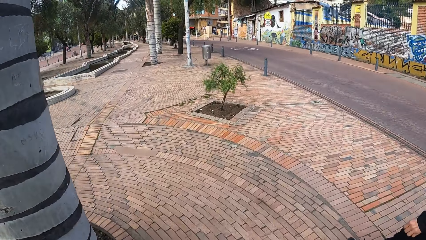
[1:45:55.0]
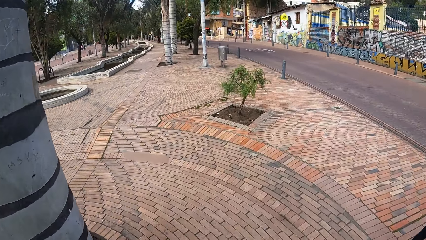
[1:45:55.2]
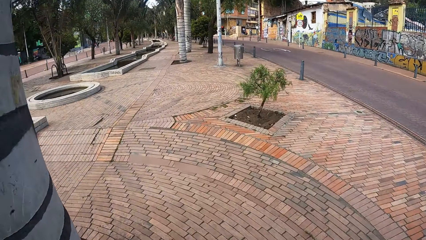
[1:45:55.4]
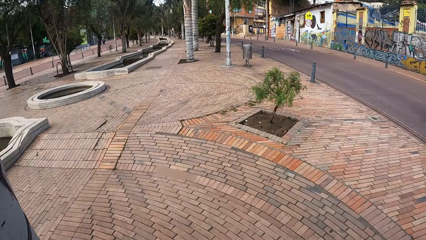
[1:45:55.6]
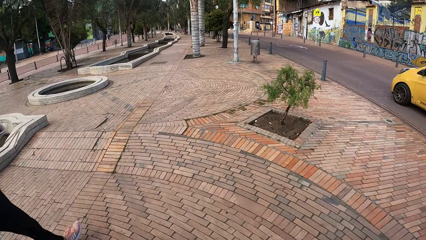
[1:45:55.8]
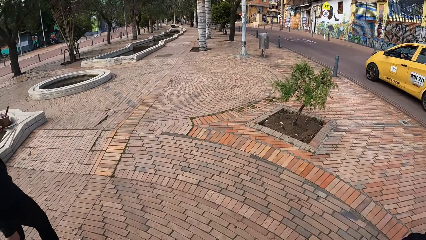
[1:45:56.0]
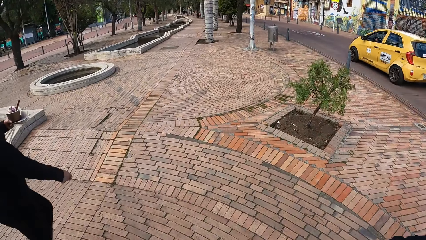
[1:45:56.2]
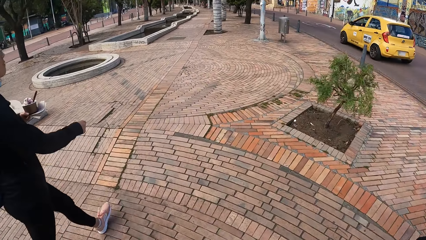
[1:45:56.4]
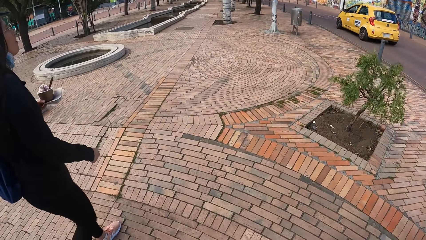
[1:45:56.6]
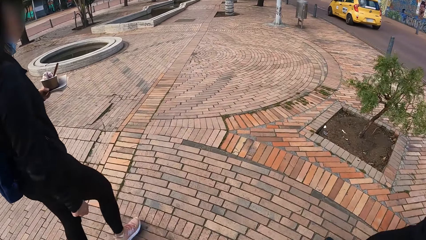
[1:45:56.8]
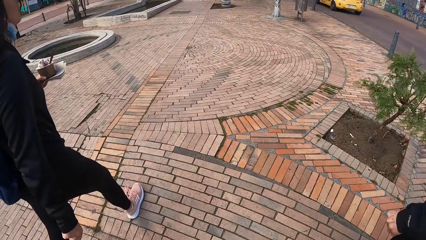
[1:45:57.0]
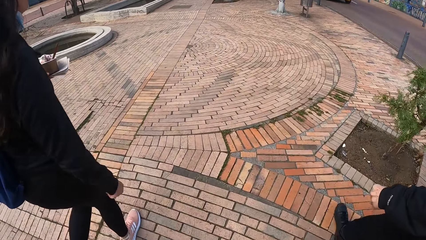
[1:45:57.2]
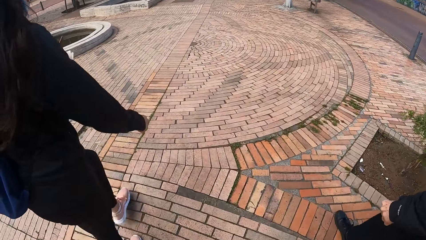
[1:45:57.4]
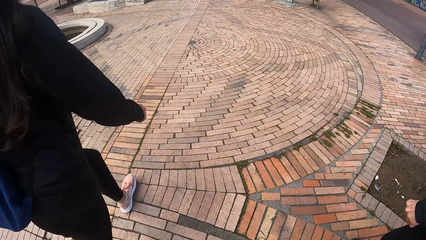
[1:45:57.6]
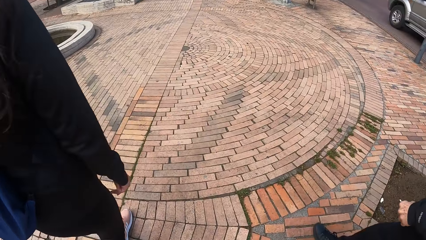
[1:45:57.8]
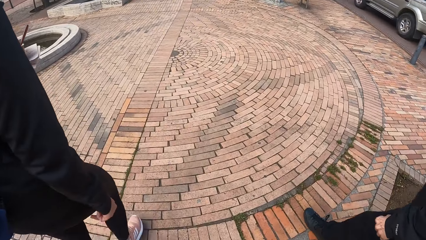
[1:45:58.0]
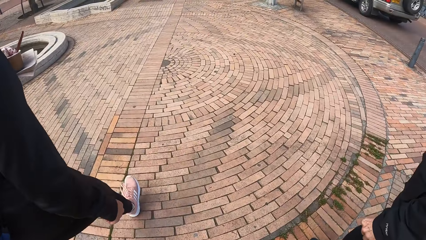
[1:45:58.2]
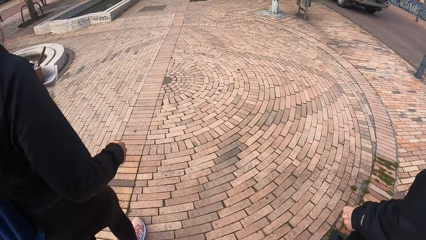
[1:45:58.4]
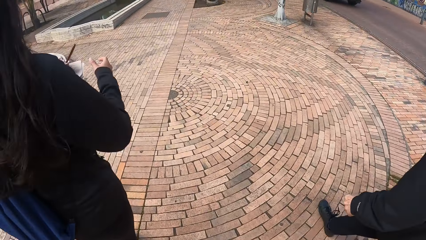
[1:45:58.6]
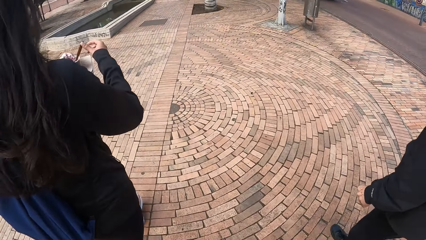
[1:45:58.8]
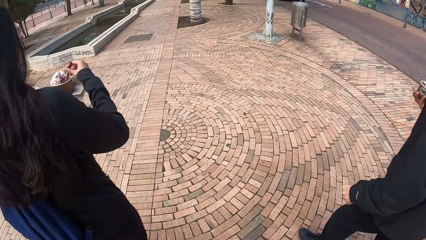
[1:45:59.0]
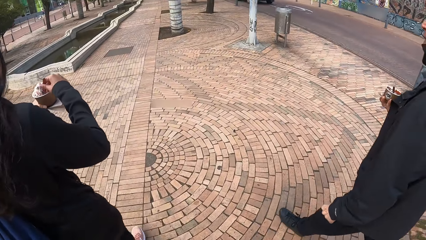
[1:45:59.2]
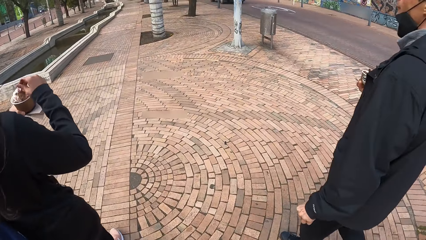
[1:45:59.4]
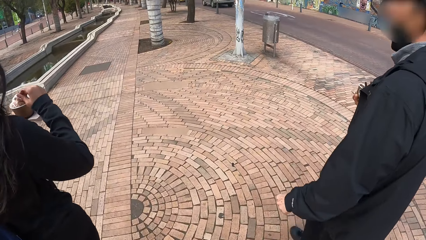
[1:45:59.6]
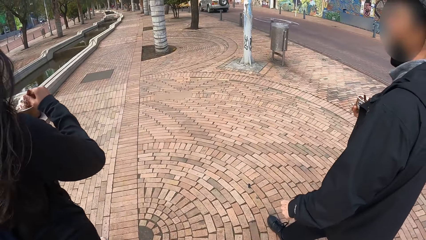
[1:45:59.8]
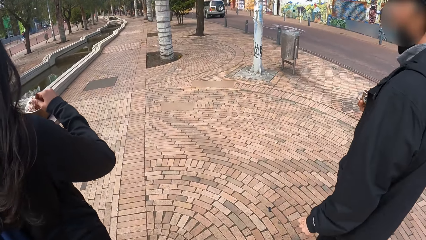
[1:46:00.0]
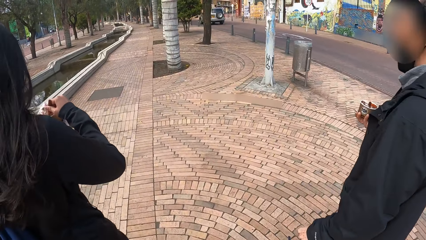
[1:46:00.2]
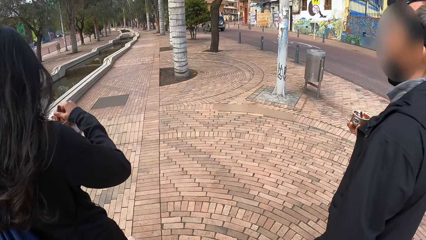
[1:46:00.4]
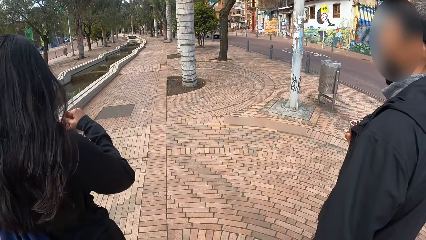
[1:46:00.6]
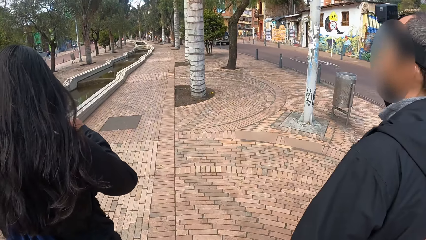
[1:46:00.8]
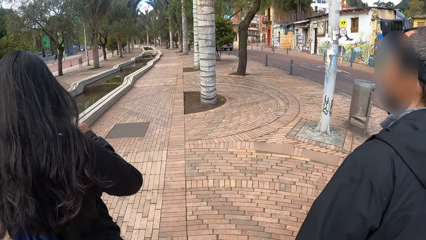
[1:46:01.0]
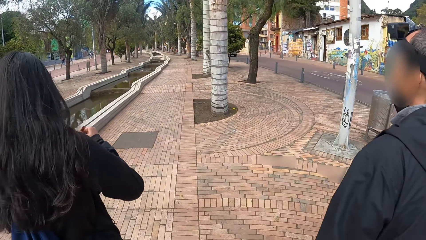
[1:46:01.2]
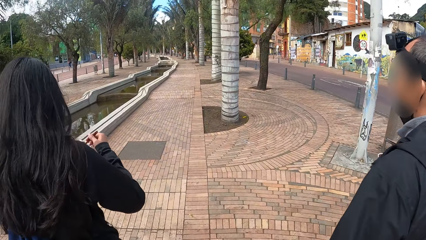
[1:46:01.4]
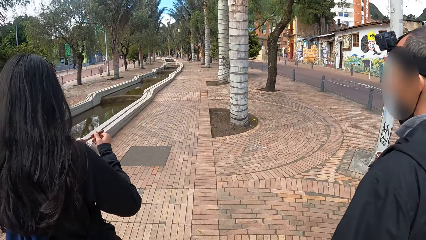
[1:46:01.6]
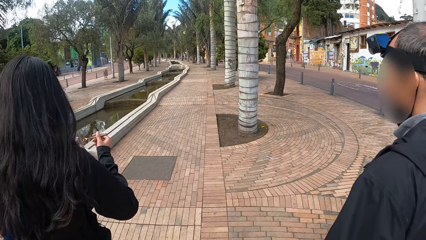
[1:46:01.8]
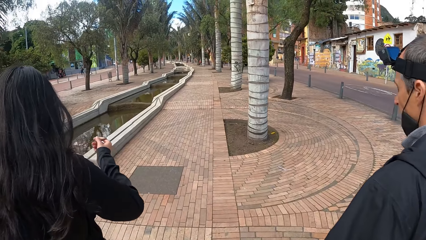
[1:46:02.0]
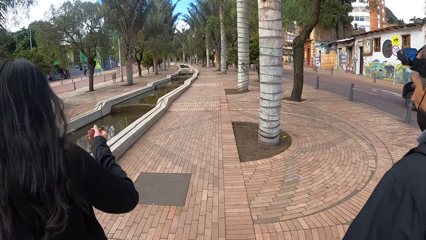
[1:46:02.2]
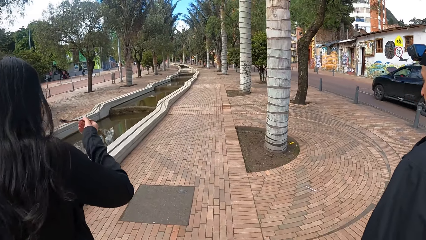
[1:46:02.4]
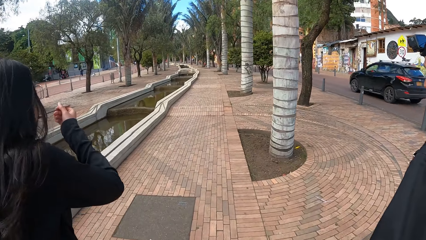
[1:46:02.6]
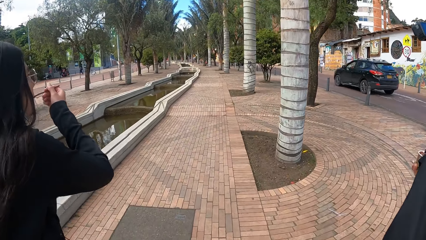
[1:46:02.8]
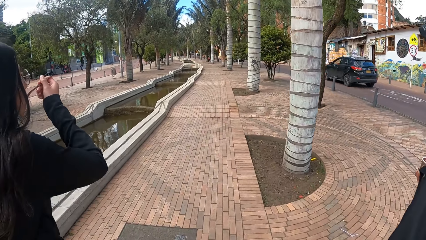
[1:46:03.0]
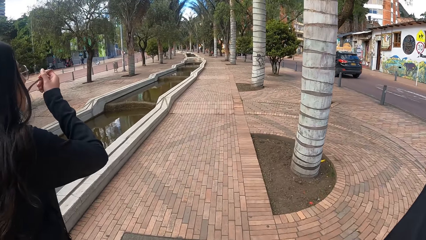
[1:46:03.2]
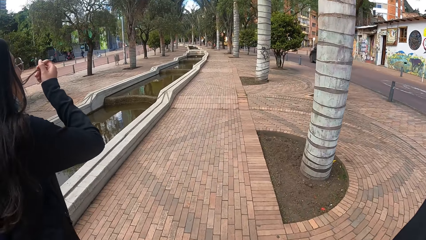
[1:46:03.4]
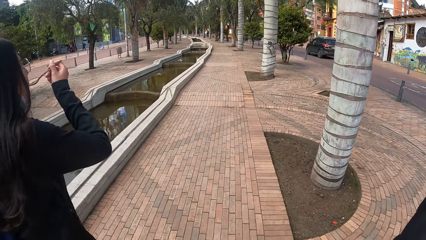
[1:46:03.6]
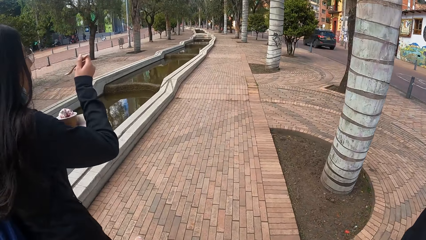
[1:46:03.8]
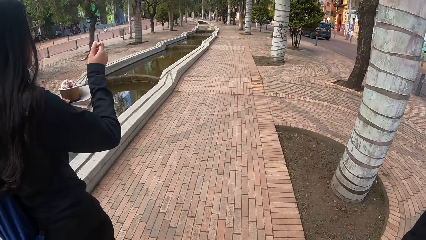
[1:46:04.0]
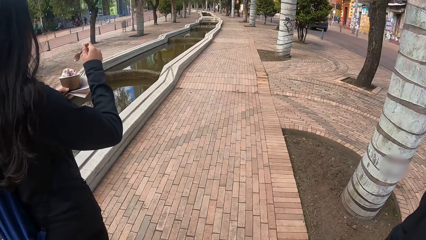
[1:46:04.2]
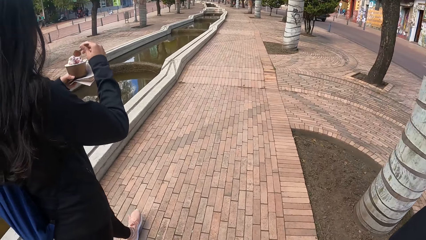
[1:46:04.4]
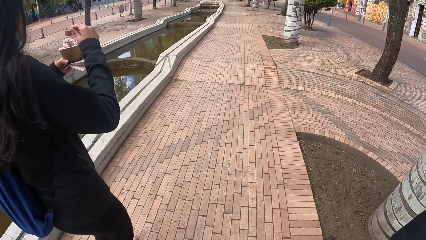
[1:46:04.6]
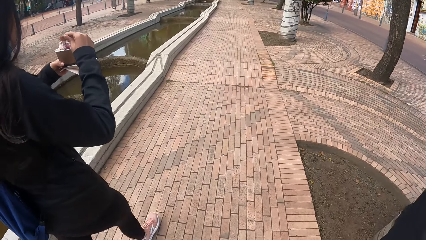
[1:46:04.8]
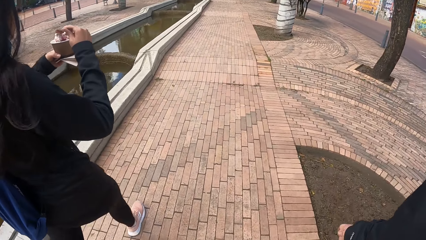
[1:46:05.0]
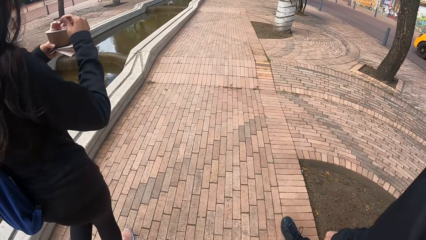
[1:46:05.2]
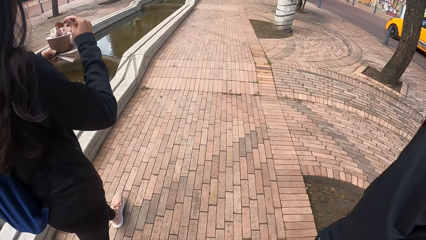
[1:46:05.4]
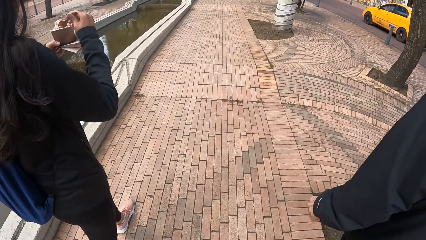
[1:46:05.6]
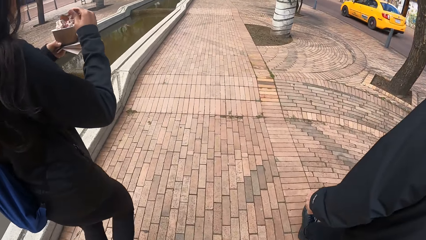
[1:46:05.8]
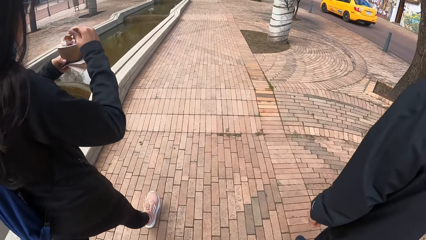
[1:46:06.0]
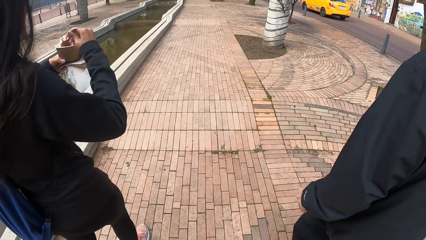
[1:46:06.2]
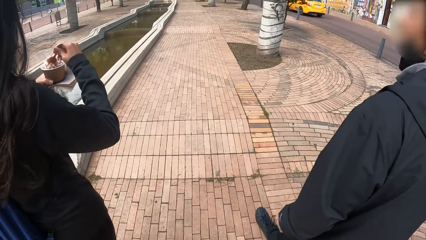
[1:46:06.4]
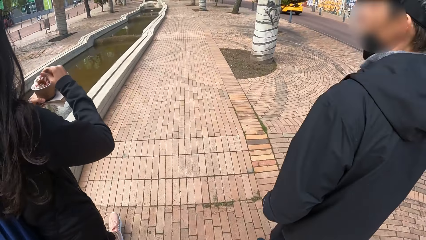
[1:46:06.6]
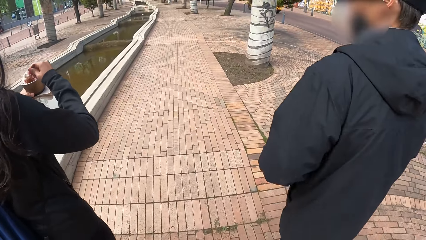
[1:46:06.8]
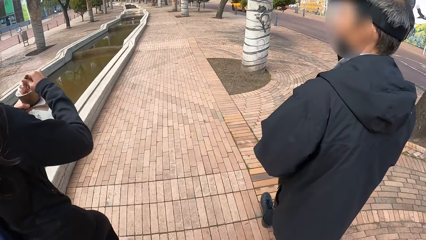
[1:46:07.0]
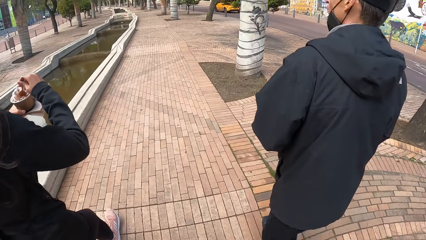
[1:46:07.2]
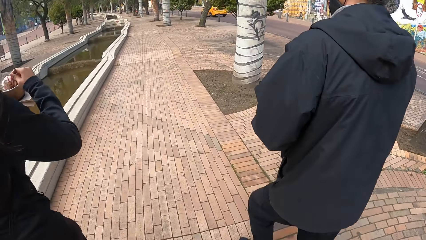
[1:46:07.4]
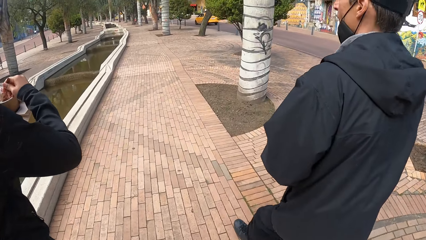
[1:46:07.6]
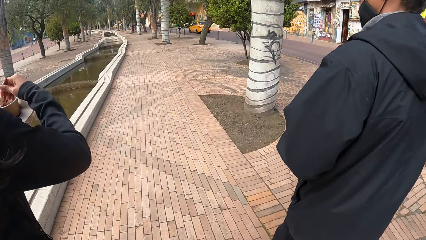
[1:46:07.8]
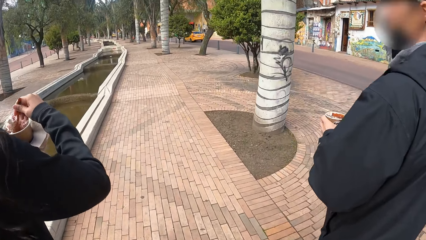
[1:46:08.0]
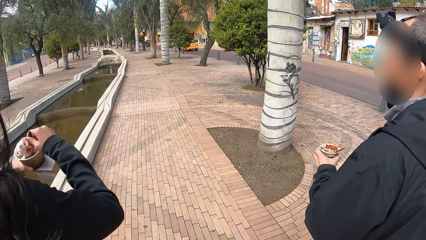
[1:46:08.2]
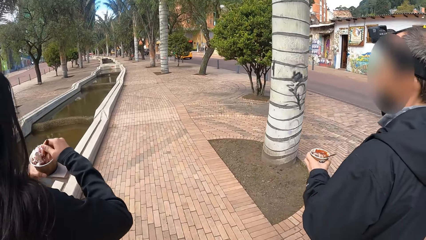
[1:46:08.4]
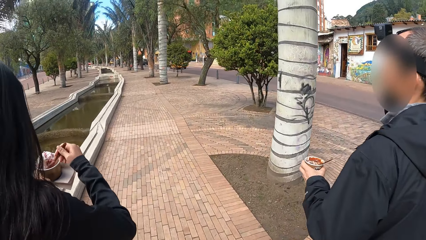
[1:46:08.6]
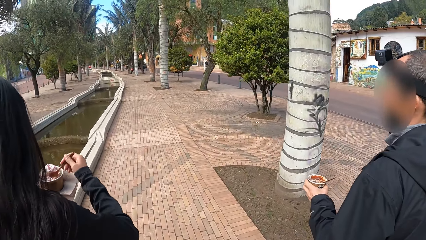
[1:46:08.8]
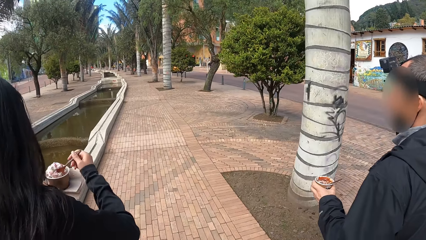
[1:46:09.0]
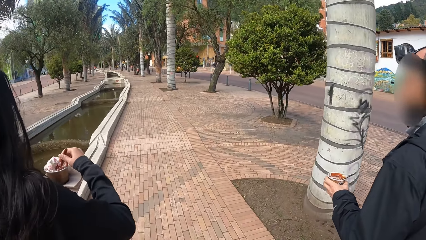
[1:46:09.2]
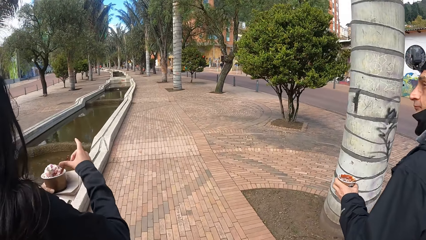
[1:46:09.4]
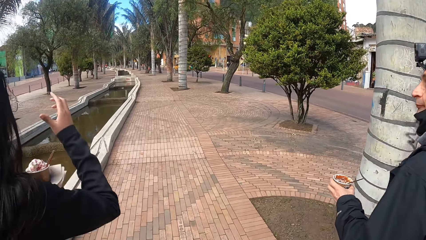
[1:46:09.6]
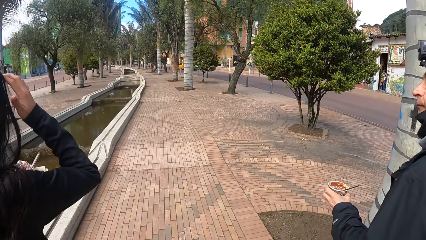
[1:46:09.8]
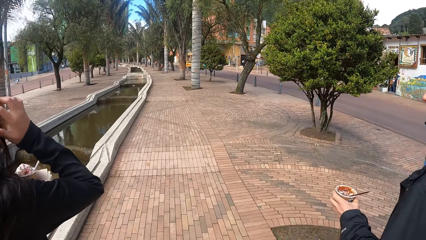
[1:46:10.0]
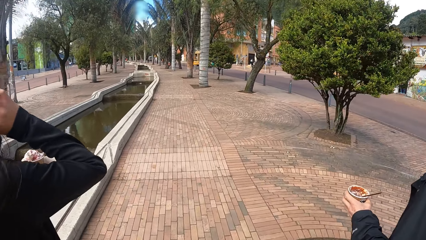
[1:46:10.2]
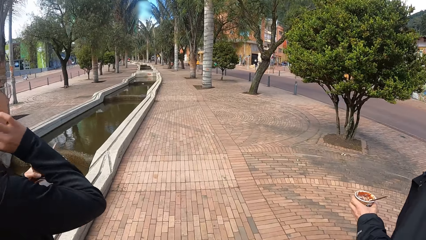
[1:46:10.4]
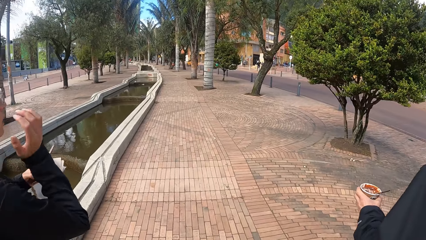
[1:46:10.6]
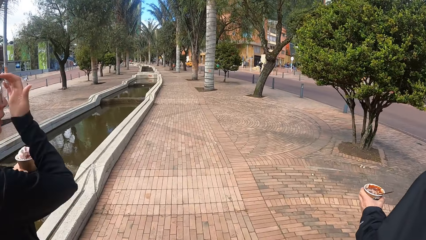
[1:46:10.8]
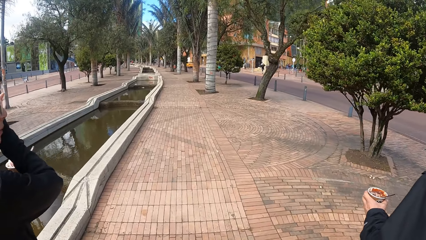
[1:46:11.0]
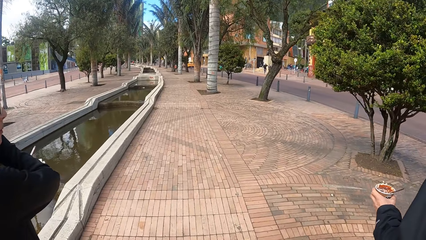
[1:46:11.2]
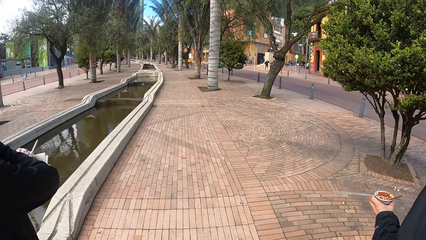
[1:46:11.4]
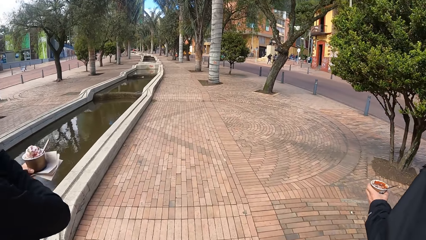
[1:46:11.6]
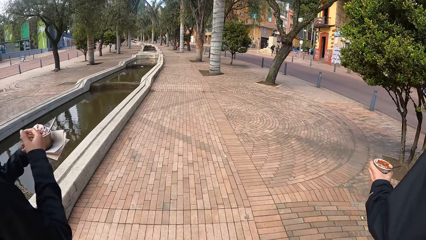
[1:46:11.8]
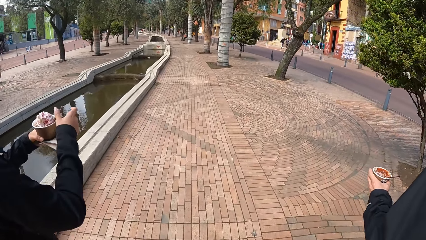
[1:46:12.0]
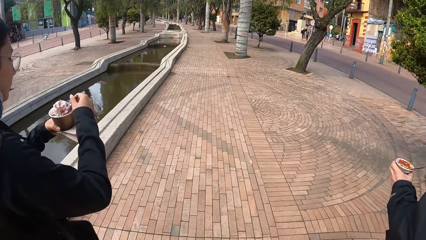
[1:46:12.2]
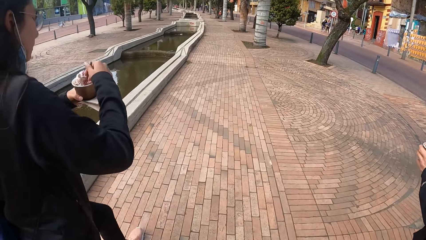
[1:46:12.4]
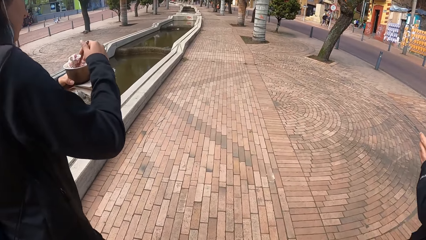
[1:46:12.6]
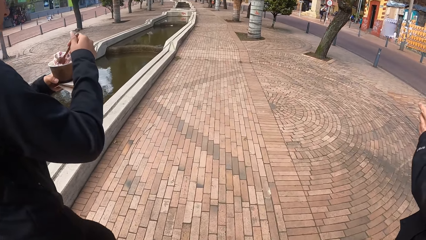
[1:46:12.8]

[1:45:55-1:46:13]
A yellow car drives past the camera wearer. An ash car drives past them. The woman scoops ice cream from the bowl of ice cream in her left hand with the spoon in her right hand. A black car drives past the camera wearer. The woman licks the ice cream from the spoon in her right hand. A yellow car drives past the camera wearer. The woman scoops ice cream from the bowl of ice cream in her left hand with the spoon in her right hand. The woman touches her hair with her right hand.
